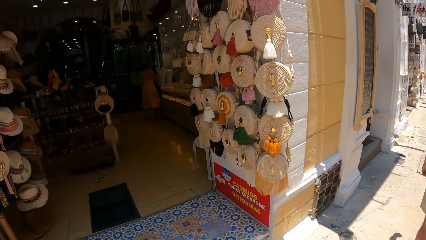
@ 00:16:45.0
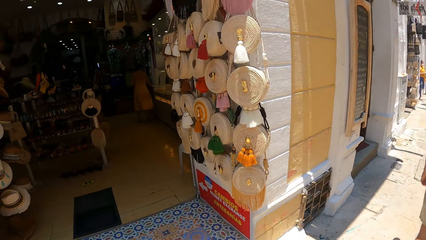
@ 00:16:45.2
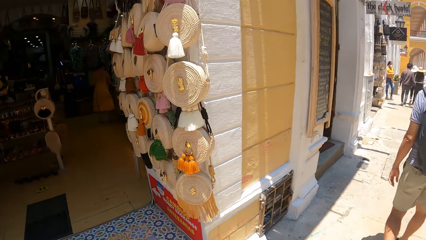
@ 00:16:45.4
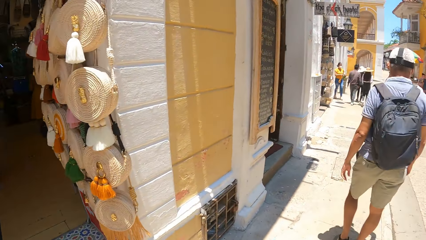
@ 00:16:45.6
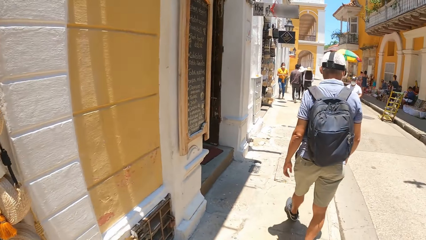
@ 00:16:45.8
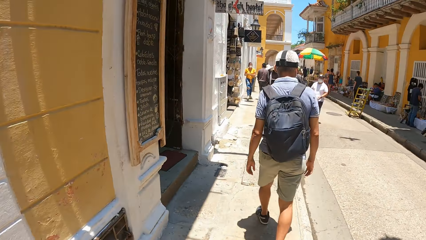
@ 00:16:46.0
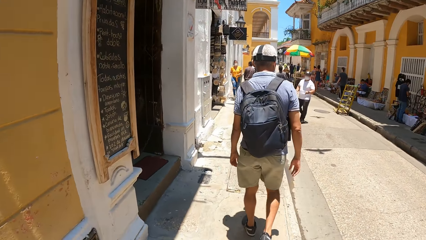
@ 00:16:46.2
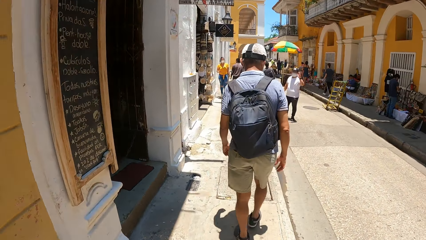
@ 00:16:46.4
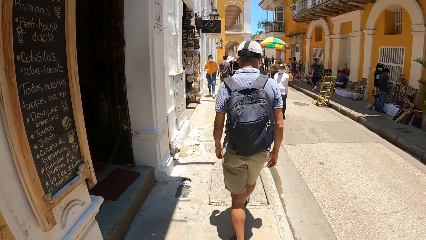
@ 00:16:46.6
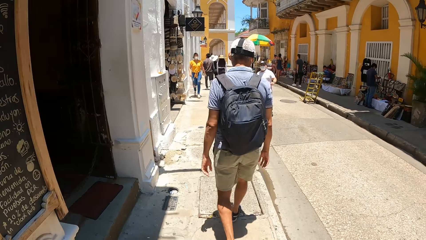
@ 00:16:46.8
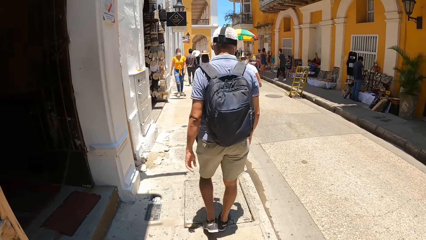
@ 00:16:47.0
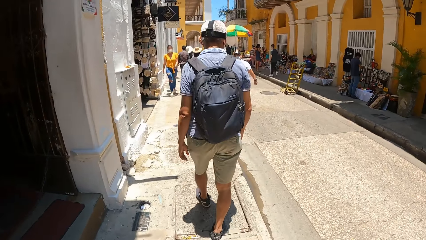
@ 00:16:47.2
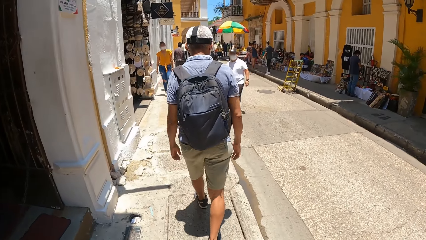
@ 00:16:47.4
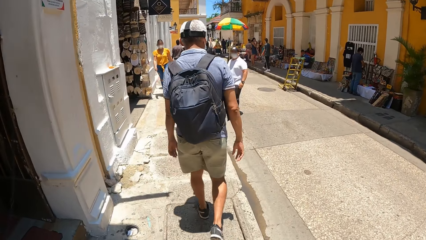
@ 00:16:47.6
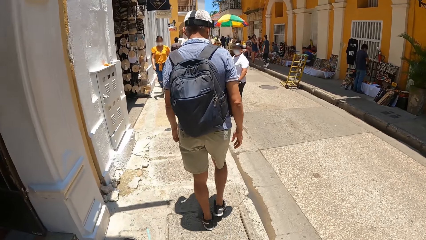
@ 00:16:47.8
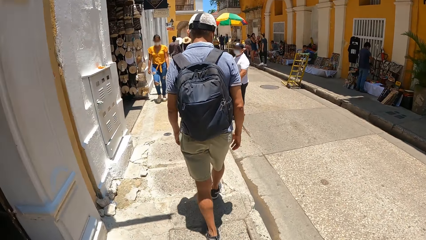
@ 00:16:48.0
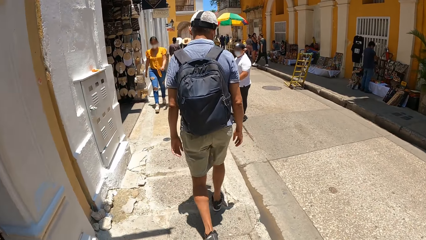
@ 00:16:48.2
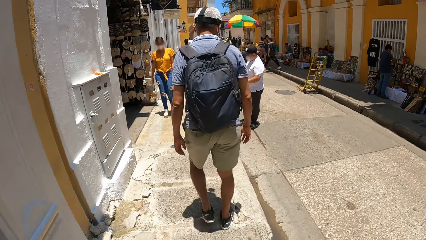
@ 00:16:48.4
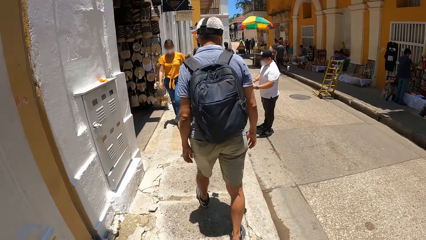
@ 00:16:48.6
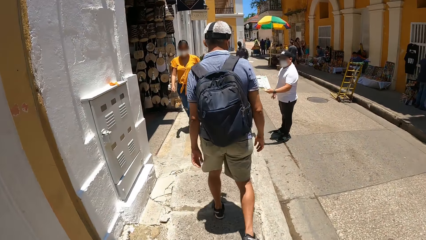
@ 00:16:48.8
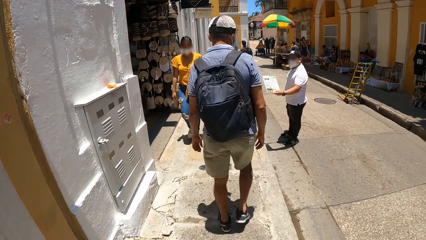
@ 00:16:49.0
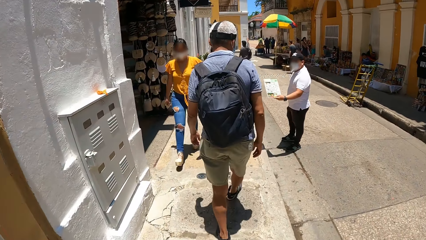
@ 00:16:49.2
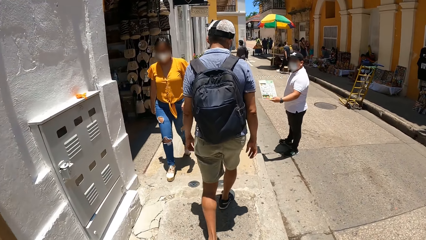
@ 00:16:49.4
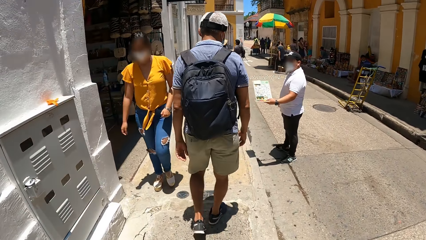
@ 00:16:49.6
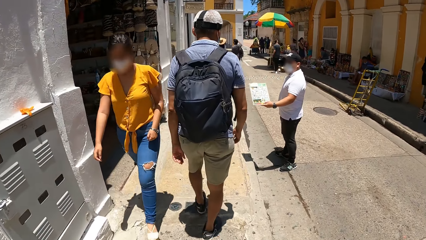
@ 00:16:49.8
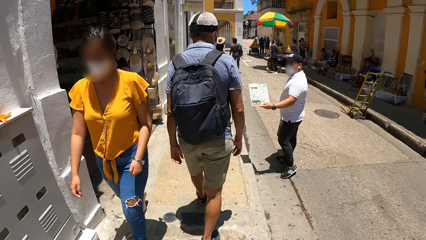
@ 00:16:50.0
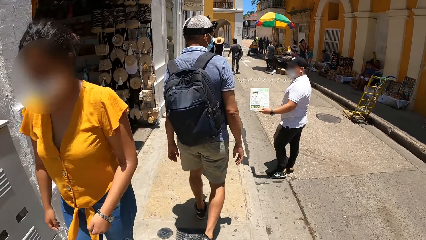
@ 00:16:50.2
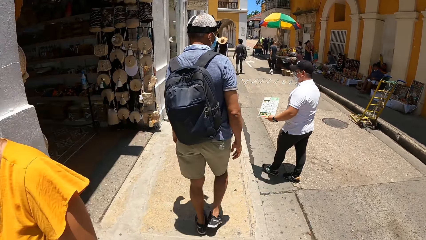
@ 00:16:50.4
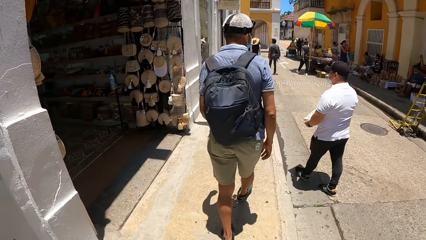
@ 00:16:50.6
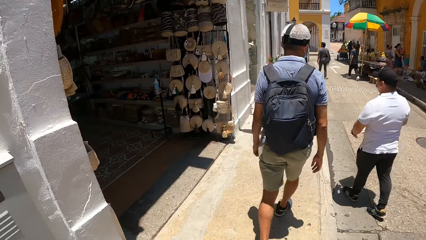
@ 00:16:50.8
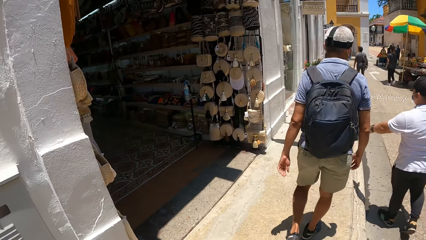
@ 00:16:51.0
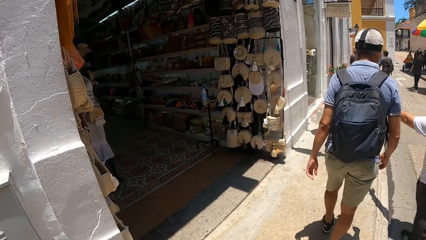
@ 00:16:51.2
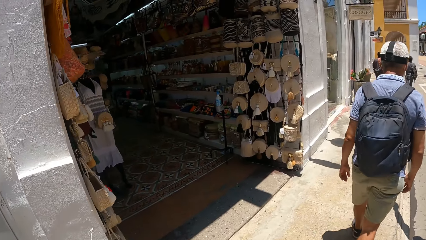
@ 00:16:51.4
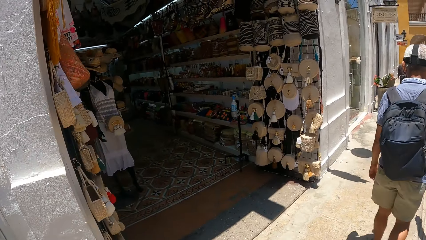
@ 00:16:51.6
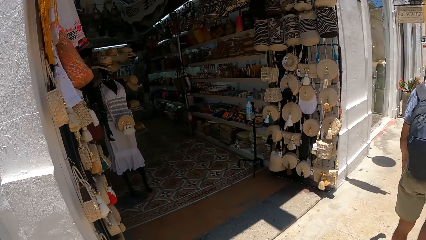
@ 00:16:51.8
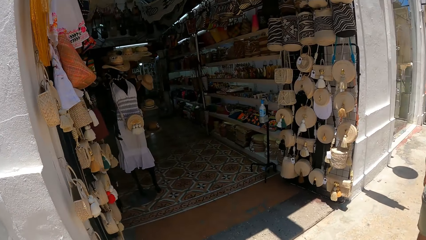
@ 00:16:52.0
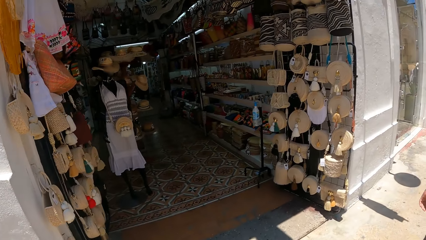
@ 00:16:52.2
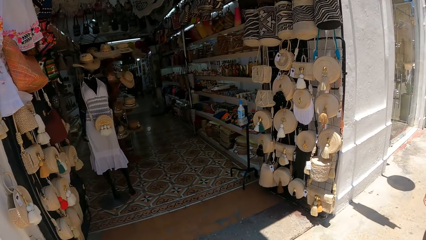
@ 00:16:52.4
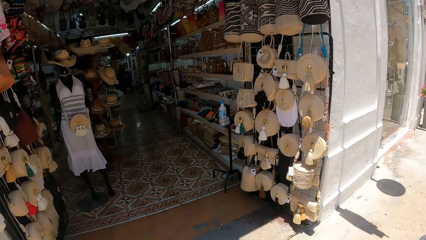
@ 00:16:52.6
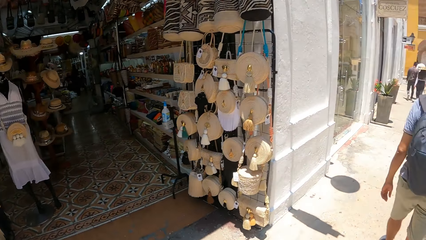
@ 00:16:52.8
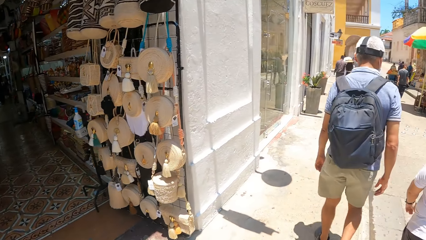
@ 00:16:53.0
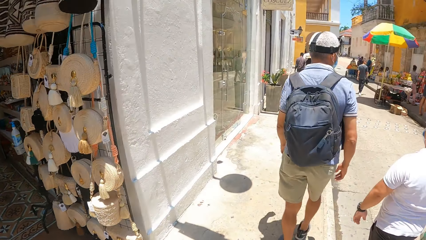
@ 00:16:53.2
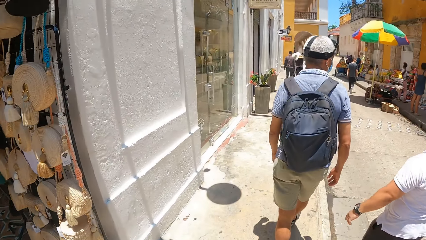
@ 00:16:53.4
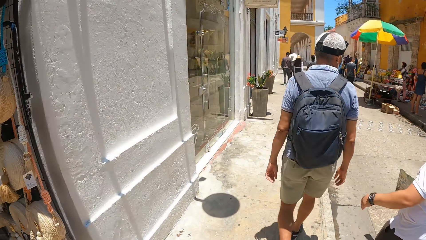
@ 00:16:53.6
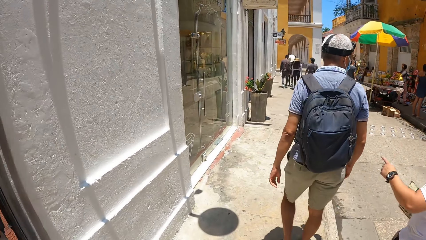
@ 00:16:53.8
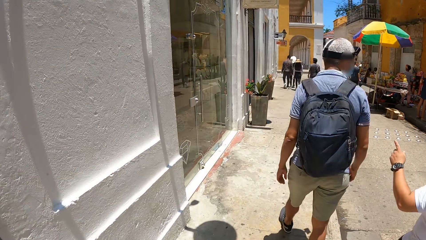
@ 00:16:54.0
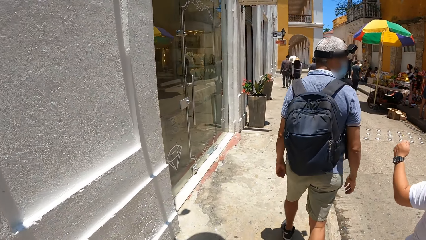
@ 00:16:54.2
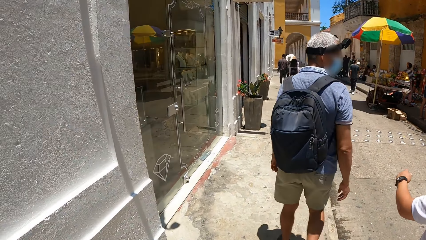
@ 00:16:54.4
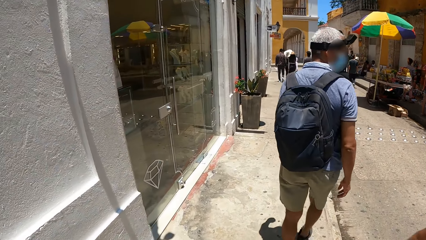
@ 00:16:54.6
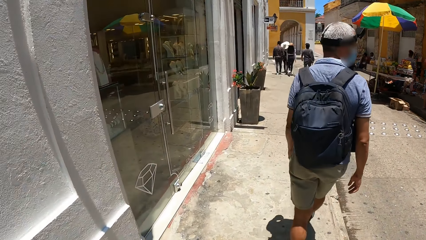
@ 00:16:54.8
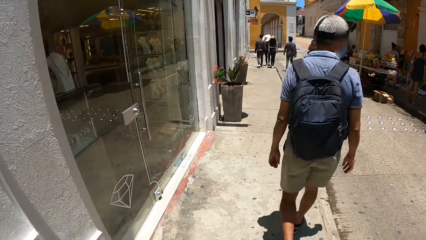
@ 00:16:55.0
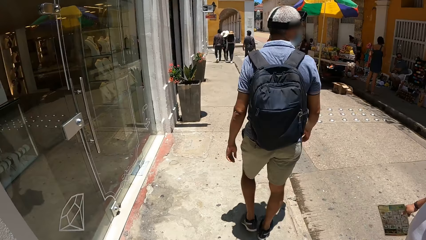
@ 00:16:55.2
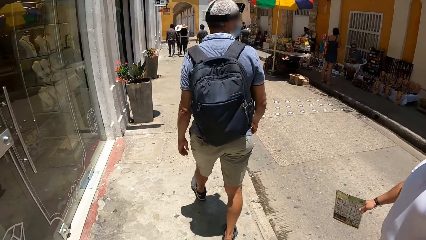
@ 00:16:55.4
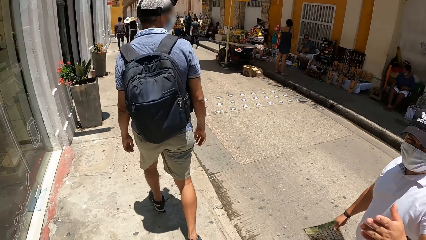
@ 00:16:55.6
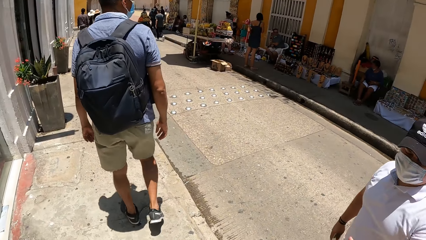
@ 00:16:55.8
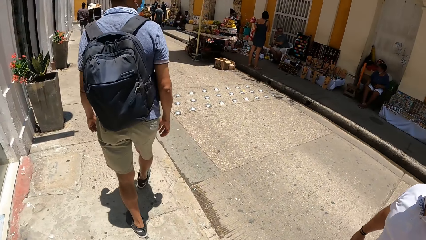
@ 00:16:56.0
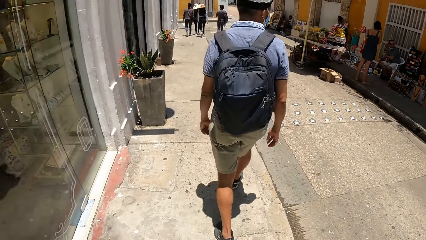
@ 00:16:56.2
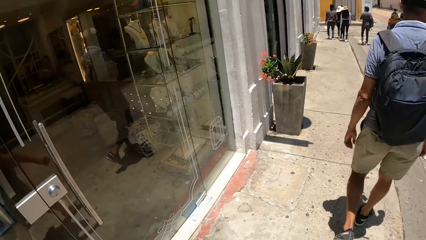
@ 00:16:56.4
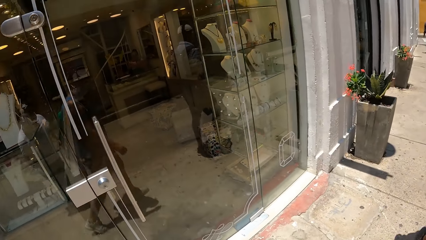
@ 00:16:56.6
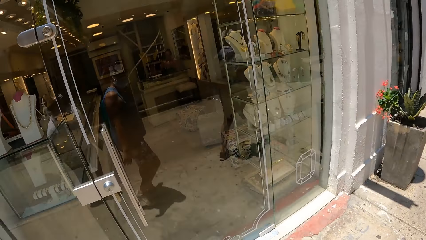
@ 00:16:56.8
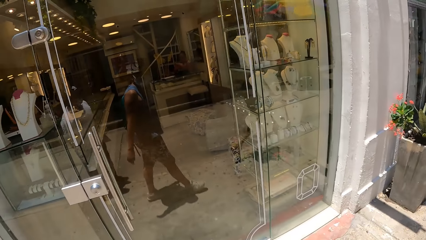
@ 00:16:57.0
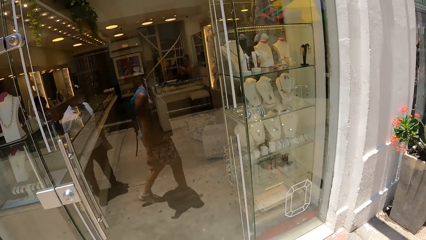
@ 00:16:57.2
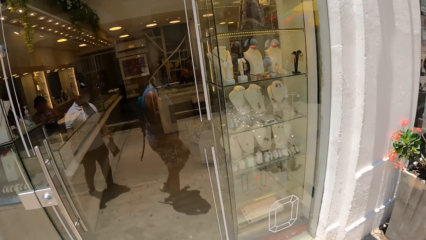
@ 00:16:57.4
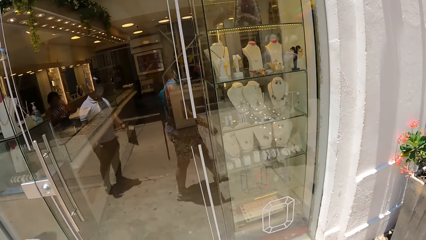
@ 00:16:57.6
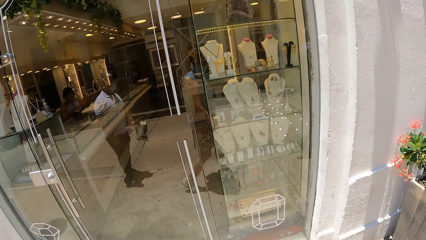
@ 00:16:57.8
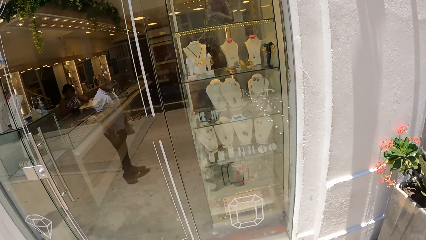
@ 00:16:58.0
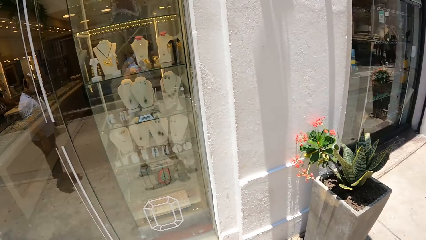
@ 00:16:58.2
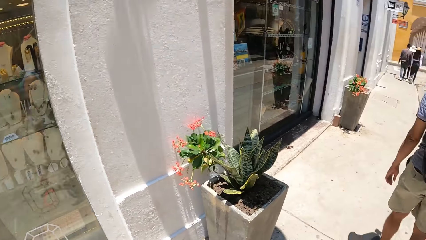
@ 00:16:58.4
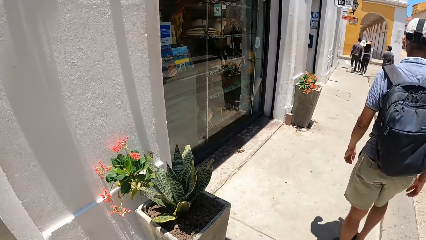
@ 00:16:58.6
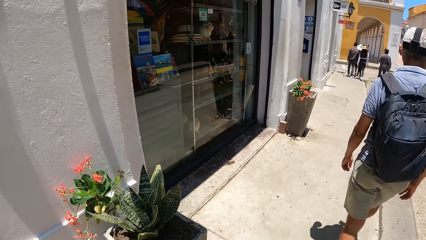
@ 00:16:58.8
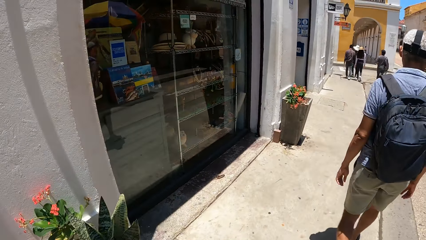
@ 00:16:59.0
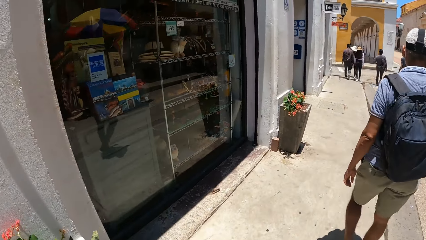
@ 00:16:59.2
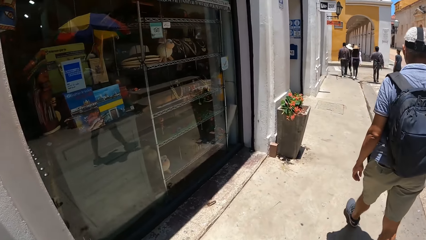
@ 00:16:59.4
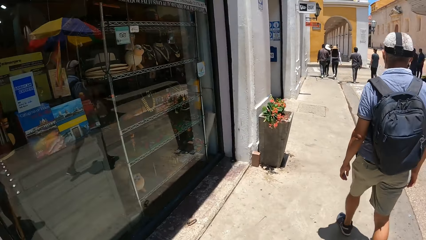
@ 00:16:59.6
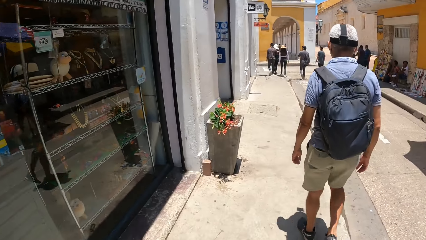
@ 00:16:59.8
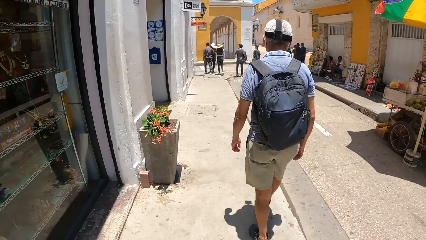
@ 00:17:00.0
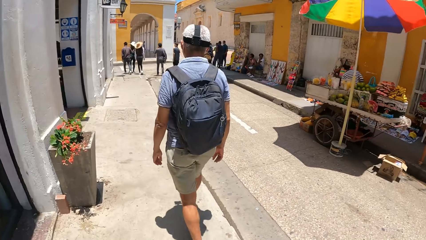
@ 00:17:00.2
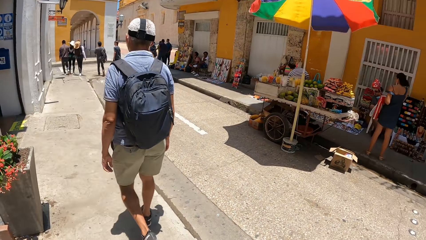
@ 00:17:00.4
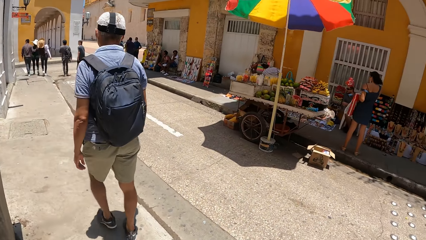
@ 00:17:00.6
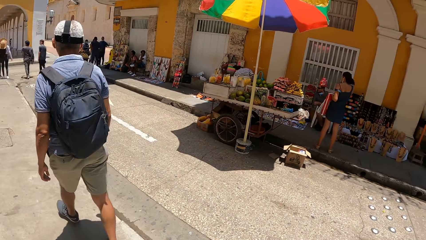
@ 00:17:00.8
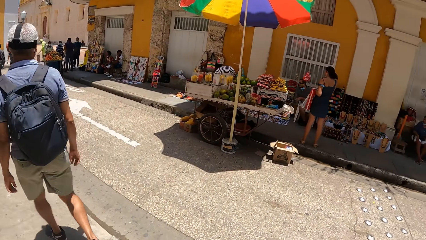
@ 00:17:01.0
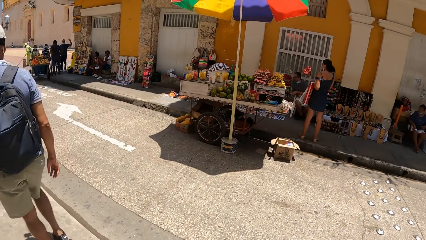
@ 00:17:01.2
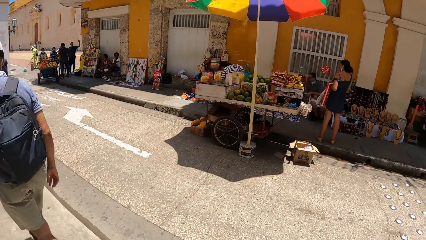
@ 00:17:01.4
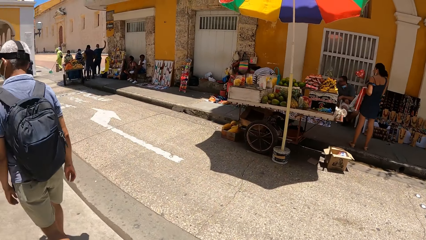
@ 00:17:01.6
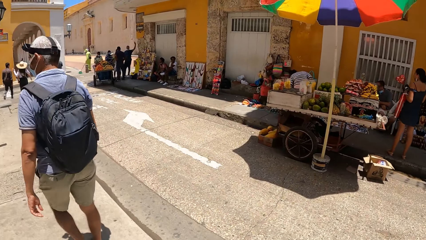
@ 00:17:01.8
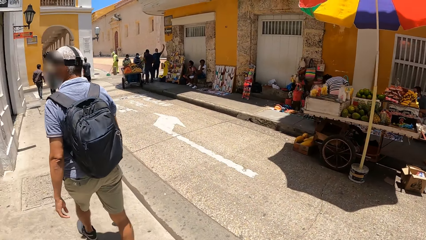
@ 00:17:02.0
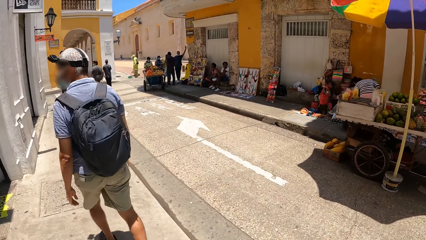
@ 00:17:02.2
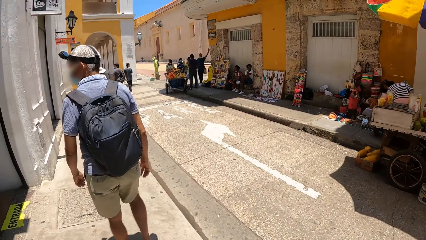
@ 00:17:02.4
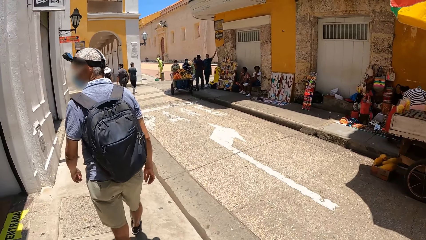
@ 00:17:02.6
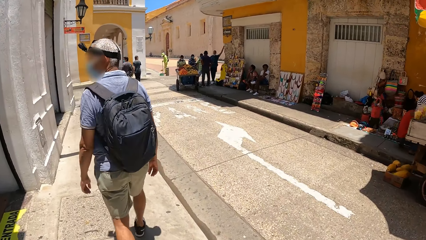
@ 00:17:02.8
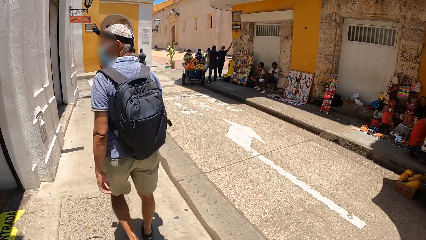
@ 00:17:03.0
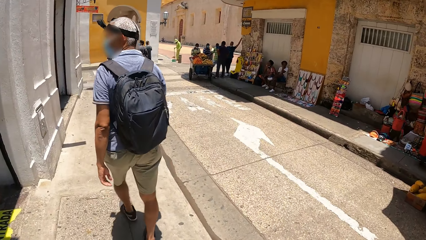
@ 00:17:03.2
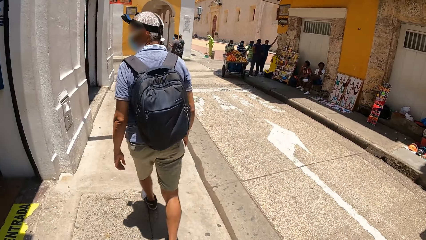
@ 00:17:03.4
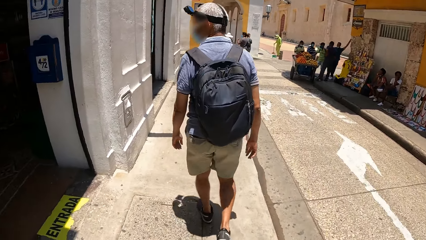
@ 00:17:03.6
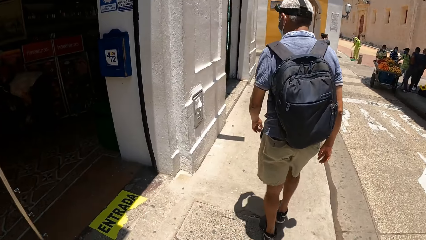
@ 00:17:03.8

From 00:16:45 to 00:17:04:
A person interacts with the camera wearer. The camera wearer walks.
